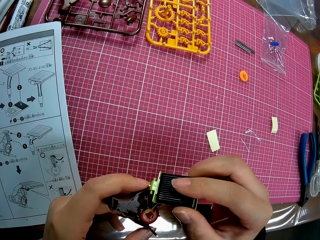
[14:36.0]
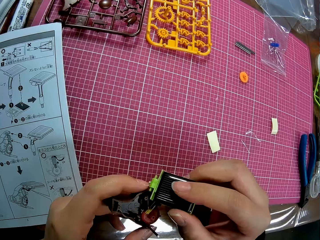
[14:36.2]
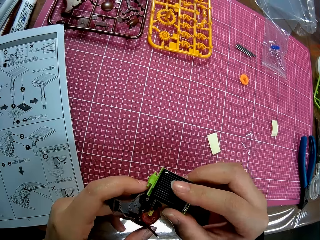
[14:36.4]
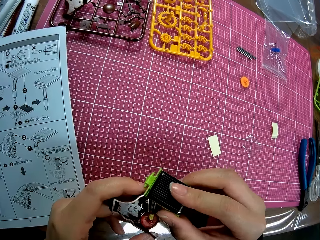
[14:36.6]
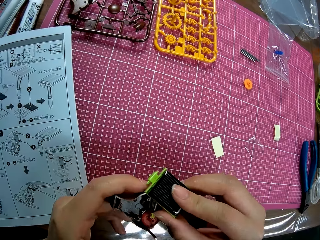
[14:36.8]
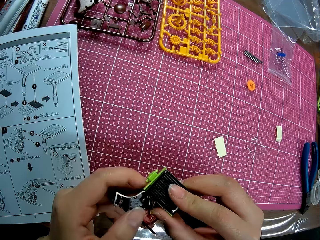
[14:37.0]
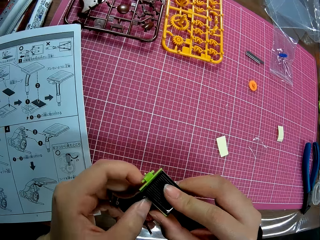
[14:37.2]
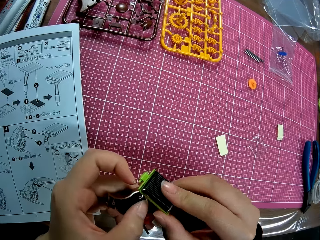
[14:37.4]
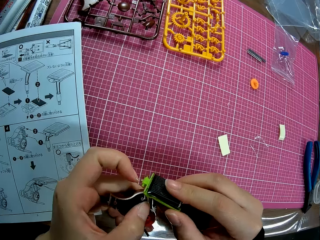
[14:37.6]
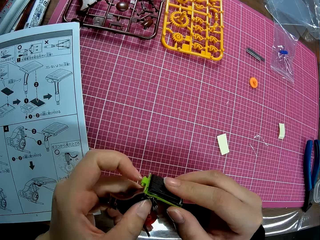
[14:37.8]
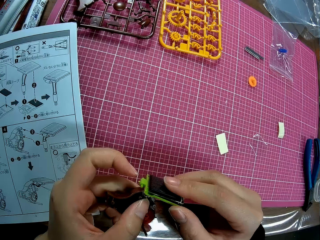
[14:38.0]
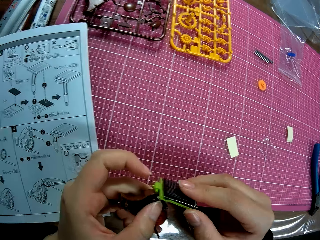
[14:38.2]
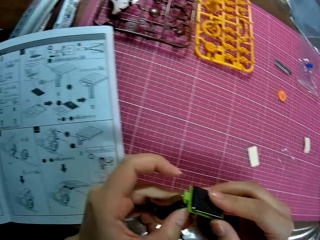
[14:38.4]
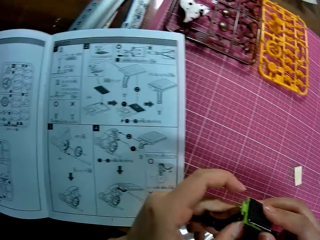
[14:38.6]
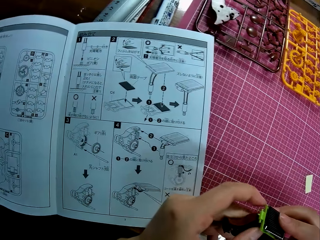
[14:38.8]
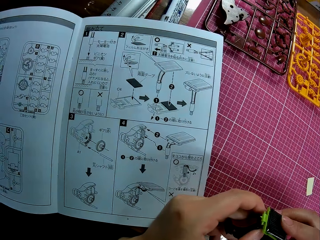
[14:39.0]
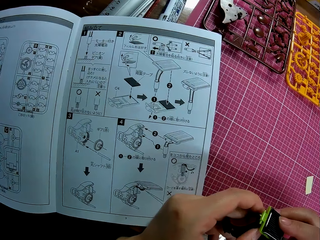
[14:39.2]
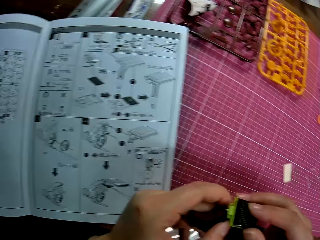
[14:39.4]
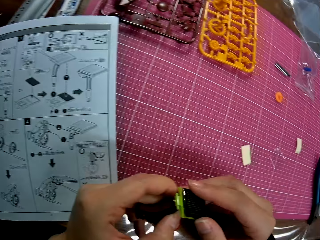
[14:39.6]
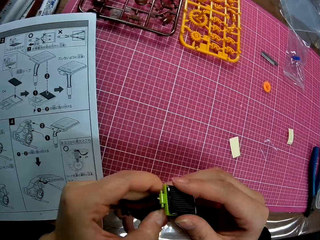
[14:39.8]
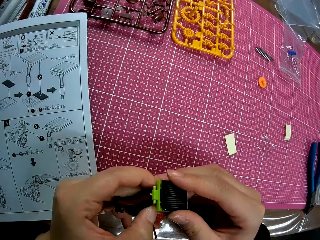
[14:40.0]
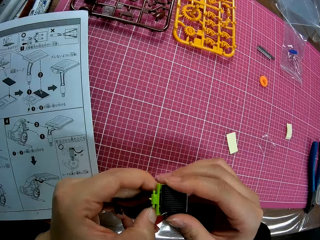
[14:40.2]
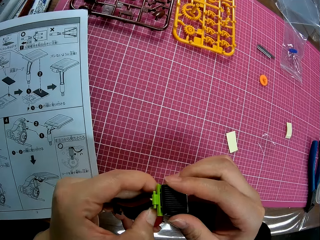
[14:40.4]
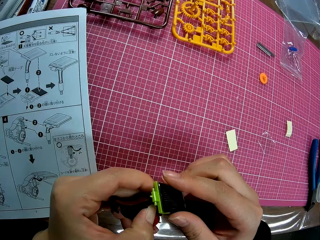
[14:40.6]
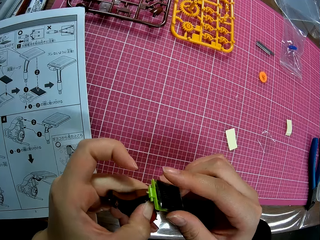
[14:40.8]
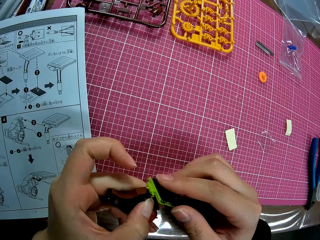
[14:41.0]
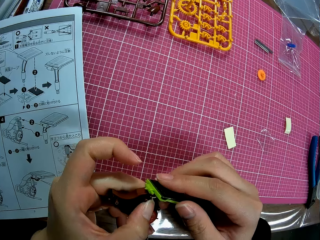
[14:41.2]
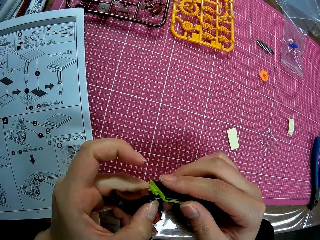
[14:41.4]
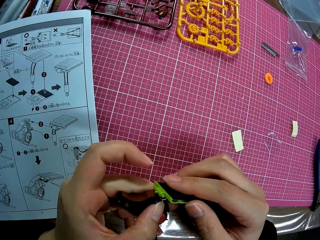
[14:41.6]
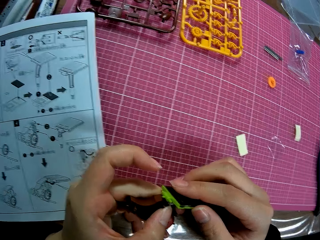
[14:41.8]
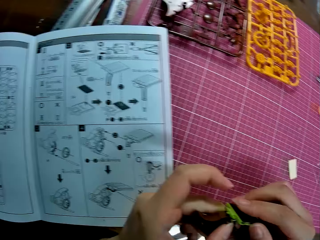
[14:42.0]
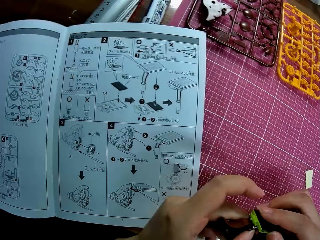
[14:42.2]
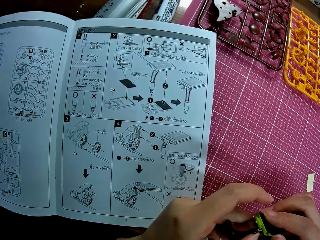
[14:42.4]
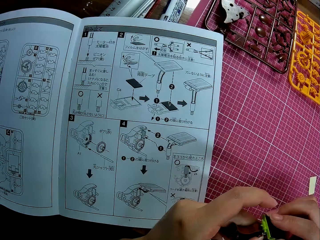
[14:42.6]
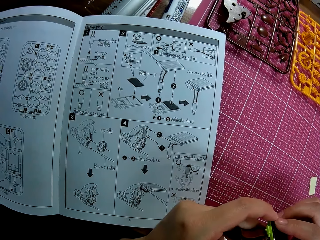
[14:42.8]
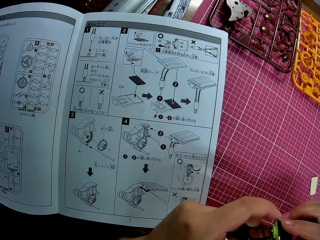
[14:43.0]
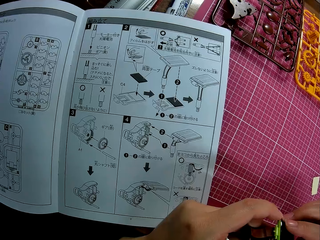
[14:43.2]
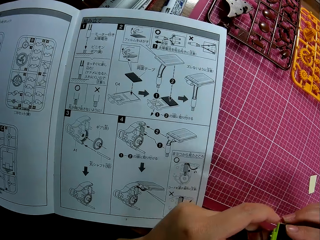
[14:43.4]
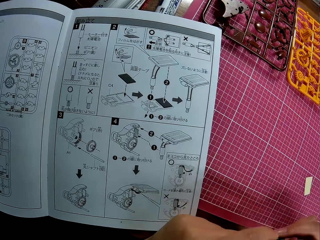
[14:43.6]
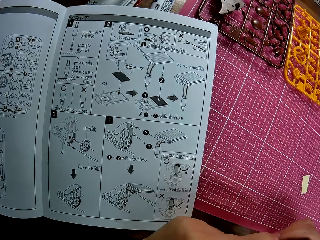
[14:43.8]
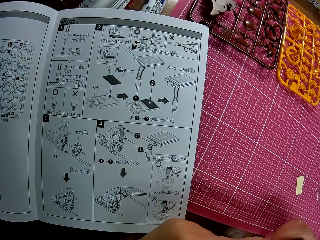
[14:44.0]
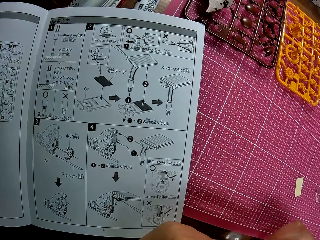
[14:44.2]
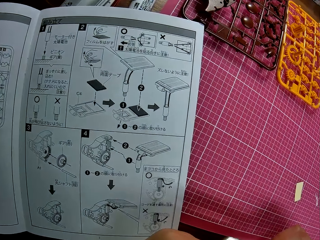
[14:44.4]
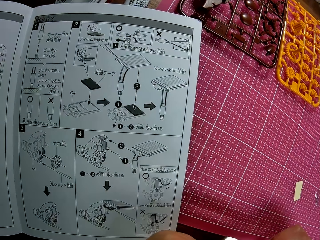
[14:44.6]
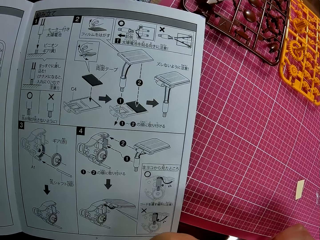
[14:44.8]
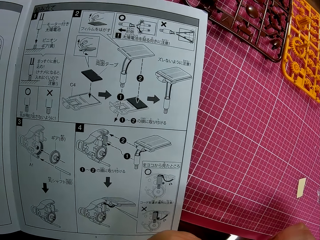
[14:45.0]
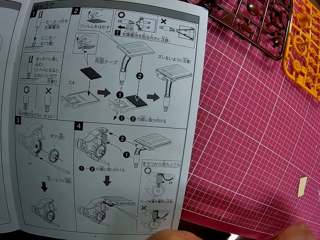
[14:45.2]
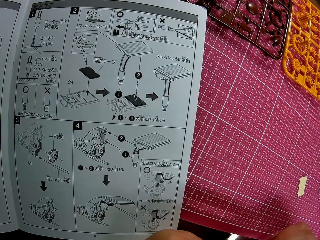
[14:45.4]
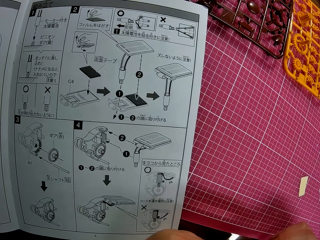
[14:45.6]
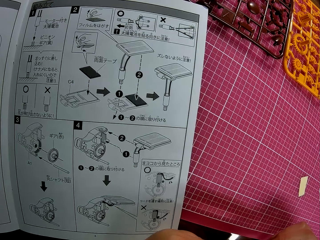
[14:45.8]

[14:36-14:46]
The camera wearer looks towards the instruction manual on the table briefly. He continues attaching the model piece on the mechanical model in his left hand. He looks towards the instruction manual on the table briefly.

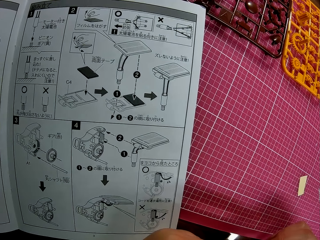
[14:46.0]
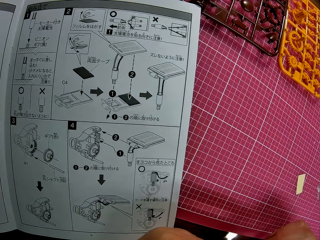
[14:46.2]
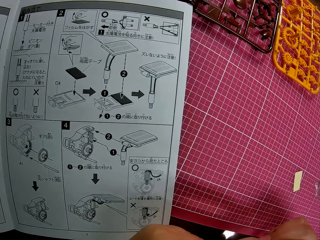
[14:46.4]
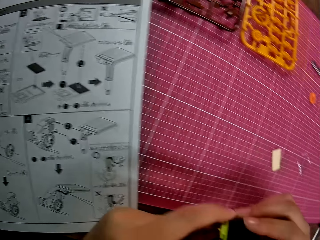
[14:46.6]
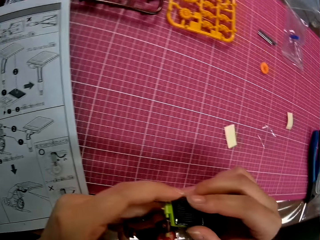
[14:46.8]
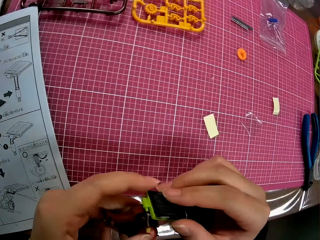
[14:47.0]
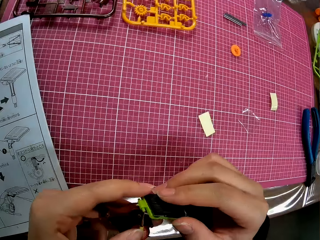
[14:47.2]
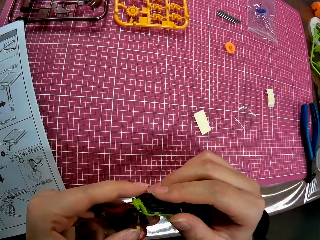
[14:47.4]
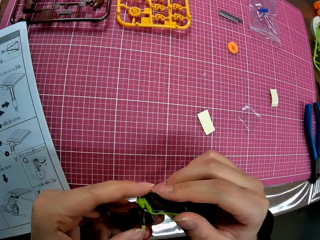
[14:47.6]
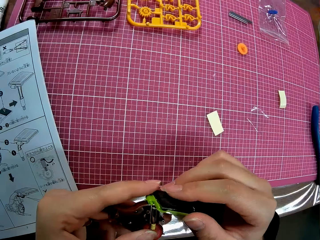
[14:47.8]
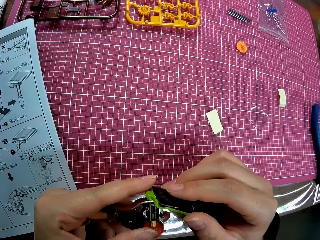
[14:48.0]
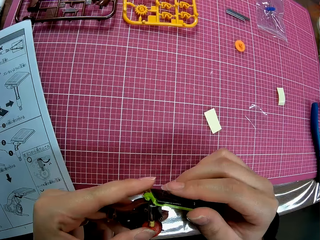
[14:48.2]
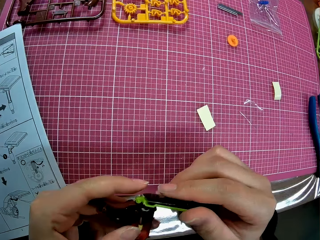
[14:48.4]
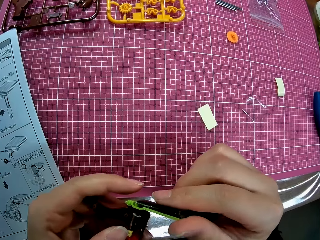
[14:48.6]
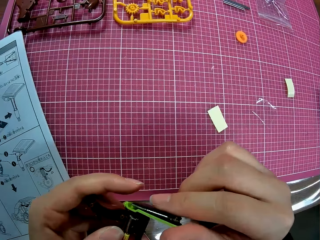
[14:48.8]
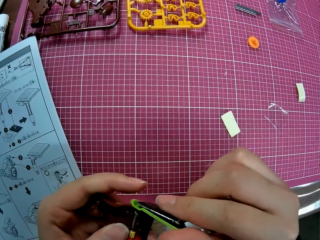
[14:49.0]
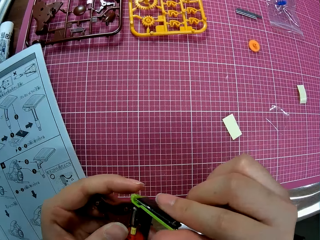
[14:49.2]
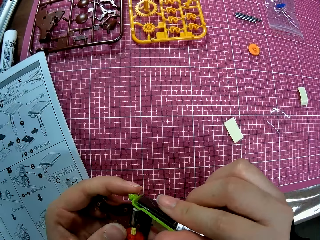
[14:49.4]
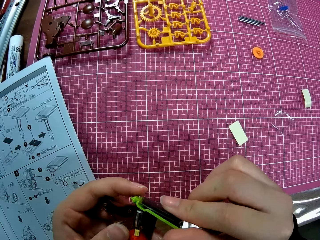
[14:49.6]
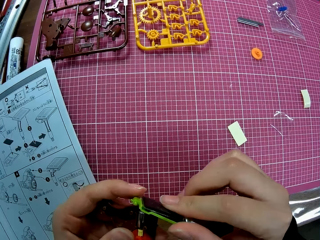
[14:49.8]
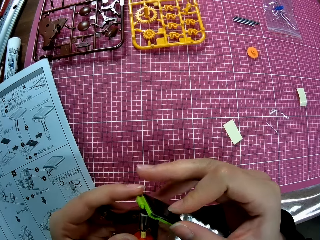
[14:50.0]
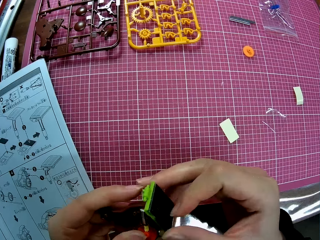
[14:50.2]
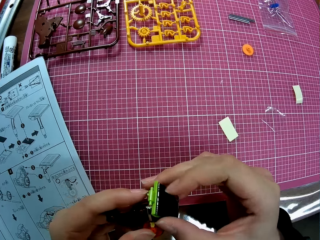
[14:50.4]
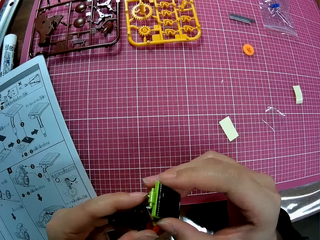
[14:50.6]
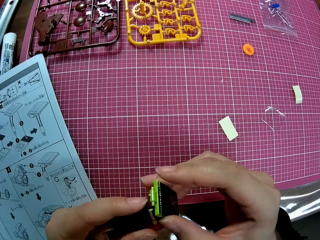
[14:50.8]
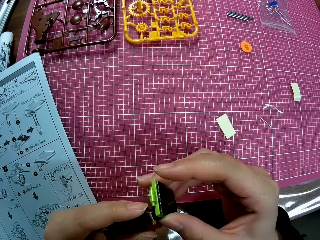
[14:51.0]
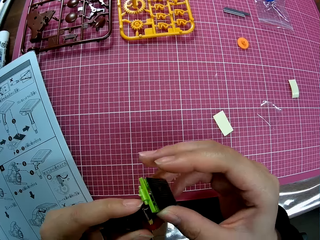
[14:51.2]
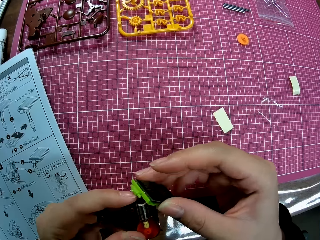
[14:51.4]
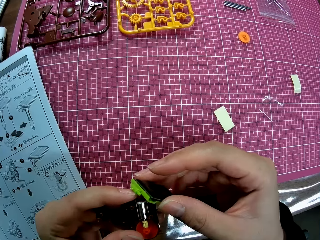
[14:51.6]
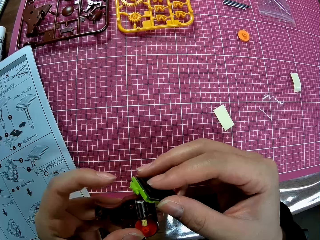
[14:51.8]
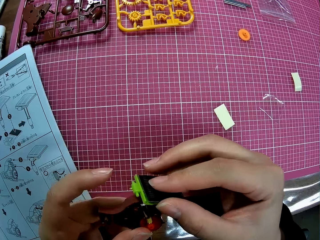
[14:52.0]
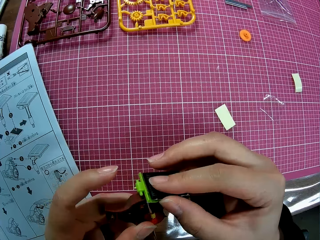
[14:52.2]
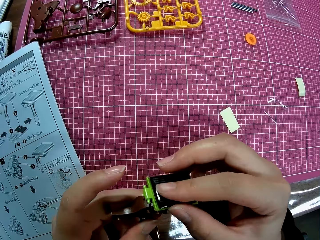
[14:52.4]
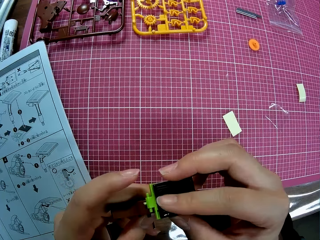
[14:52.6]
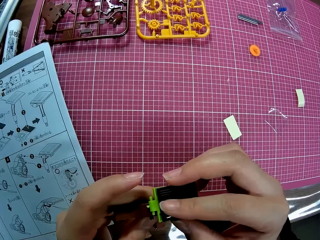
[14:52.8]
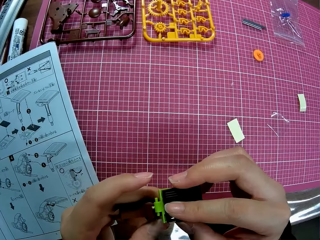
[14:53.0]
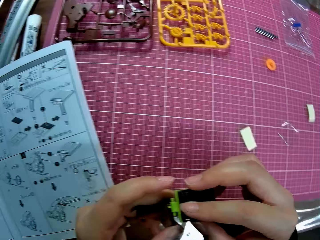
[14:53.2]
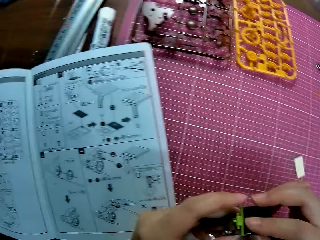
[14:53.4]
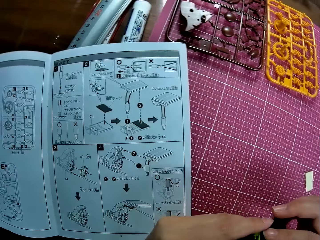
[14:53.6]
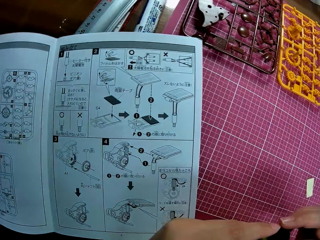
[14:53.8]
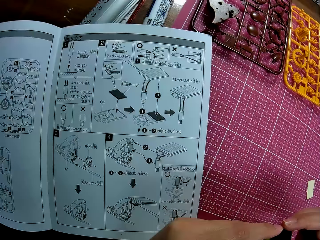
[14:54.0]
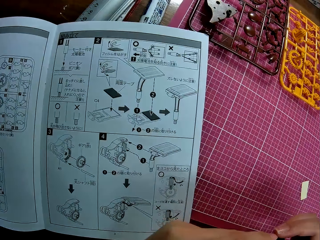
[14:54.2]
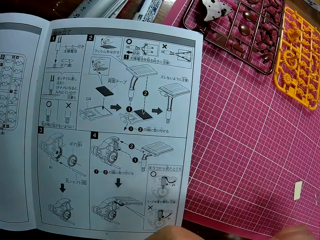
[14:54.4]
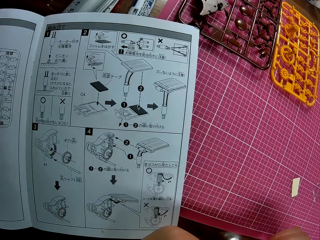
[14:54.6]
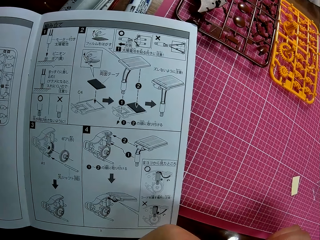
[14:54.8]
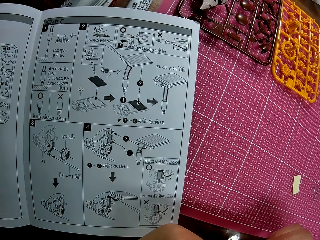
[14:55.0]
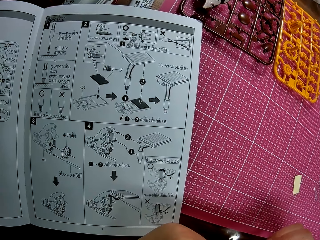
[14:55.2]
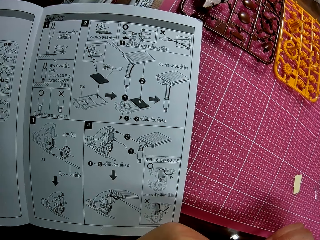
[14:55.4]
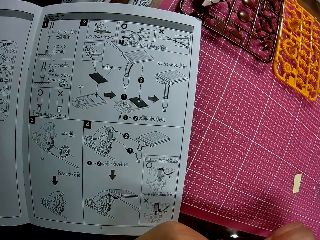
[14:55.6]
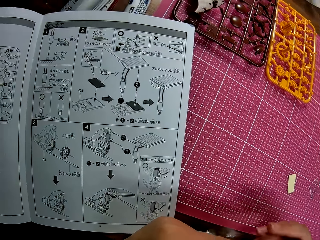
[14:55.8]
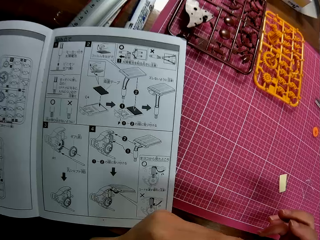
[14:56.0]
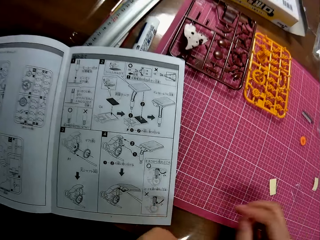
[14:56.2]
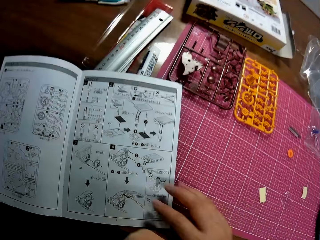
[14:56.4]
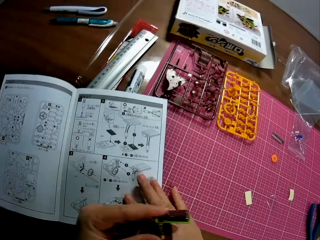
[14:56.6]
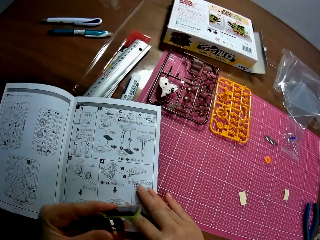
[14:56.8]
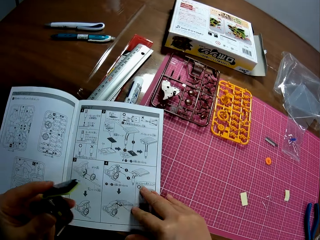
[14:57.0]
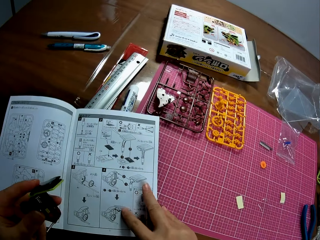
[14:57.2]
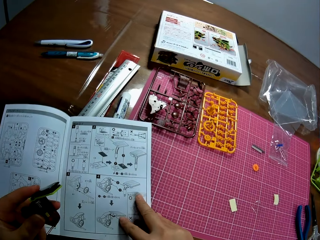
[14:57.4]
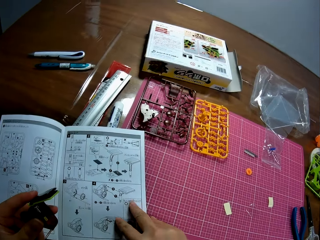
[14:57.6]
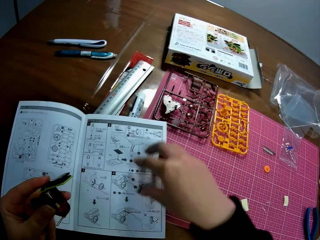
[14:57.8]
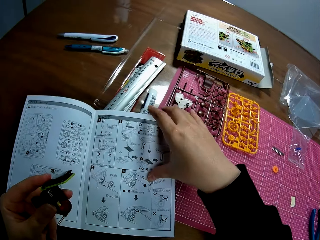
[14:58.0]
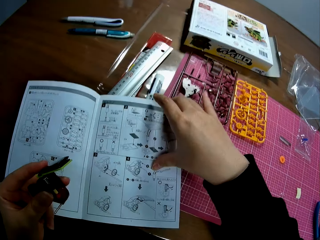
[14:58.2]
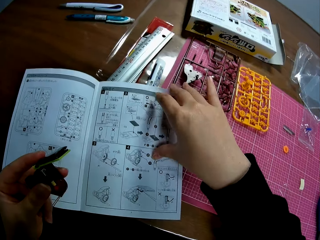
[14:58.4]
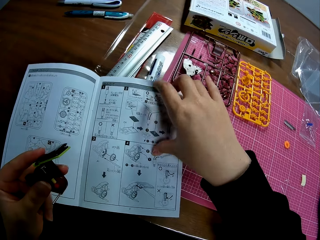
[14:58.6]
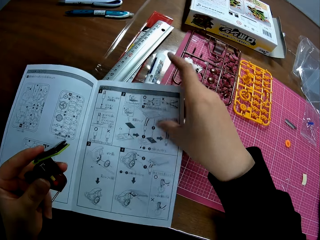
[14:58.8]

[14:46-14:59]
The camera wearer continues attaching the model piece on the mechanical model in his left hand. He checks the plastic model. He looks towards the instruction manual on the table. He opens another page of the instruction manual. He holds the book.
